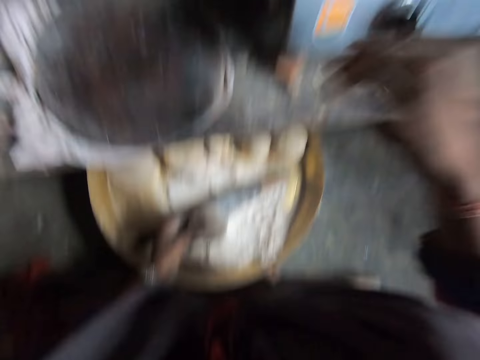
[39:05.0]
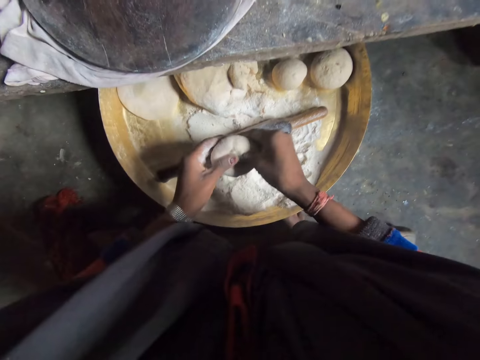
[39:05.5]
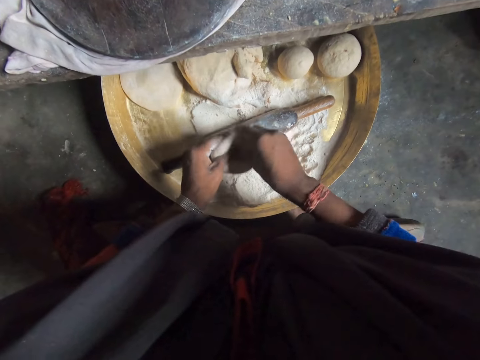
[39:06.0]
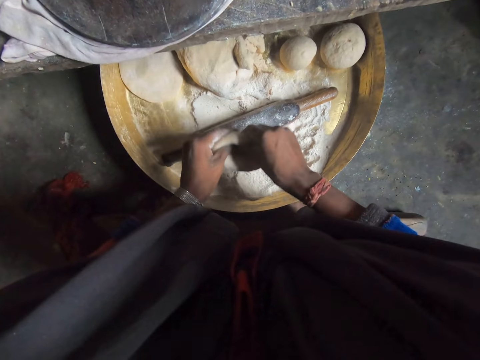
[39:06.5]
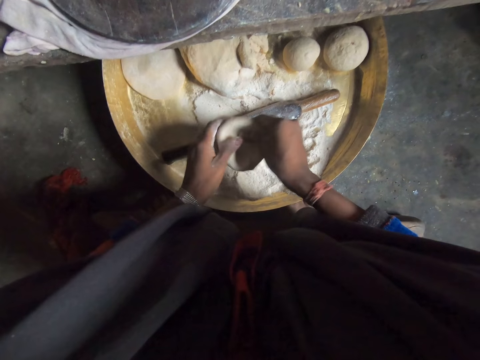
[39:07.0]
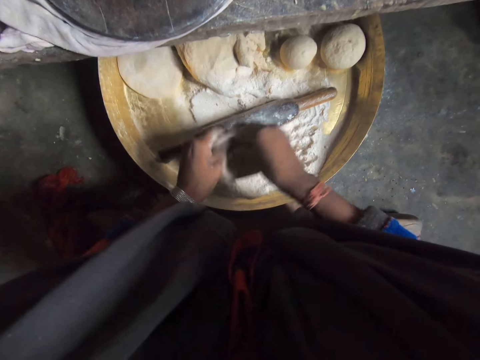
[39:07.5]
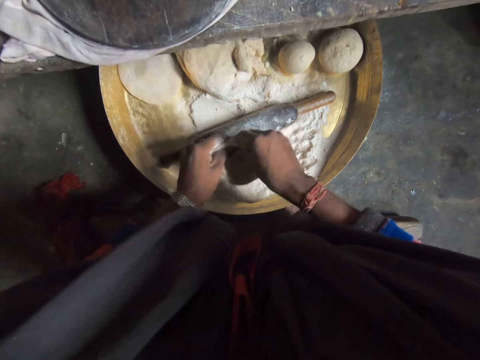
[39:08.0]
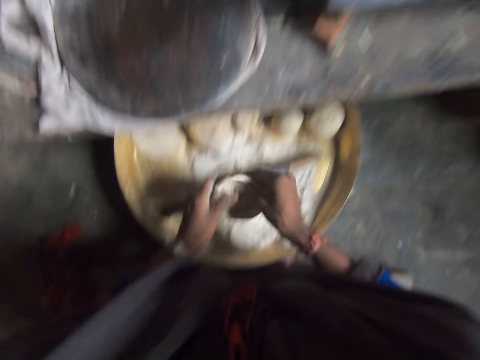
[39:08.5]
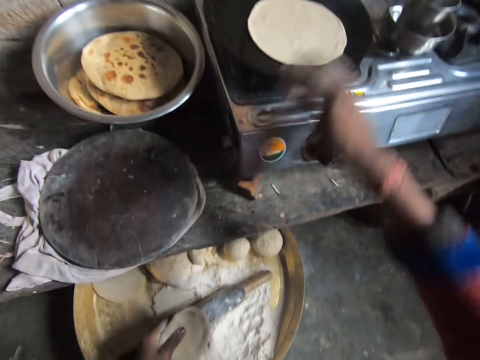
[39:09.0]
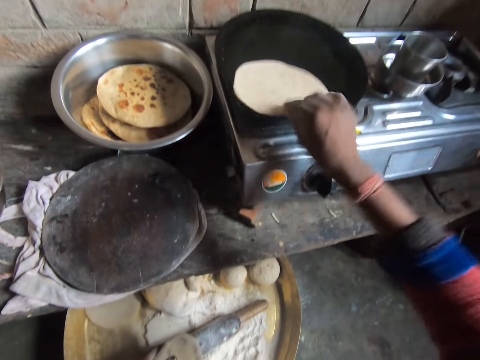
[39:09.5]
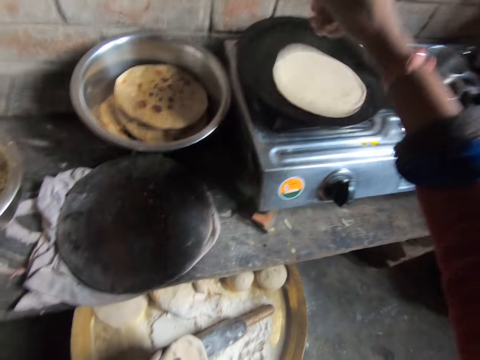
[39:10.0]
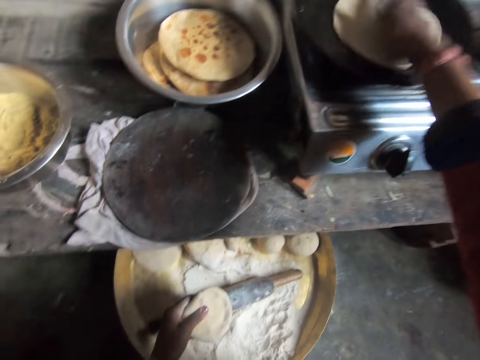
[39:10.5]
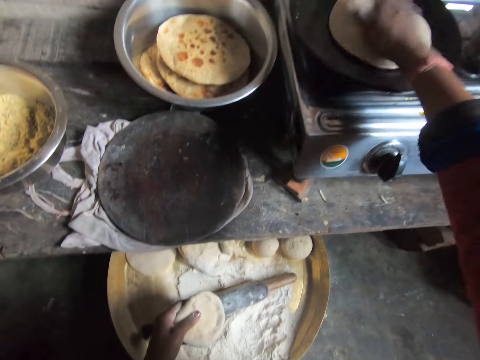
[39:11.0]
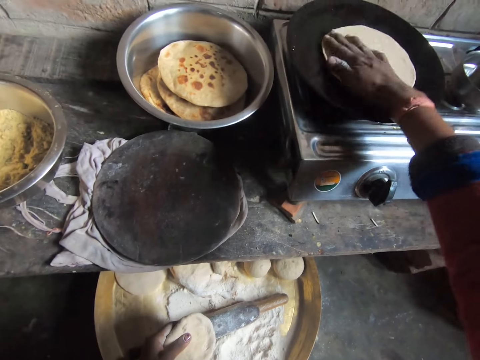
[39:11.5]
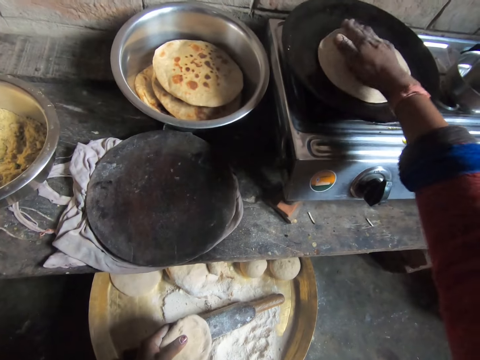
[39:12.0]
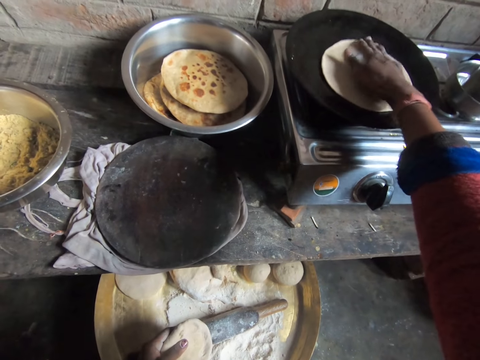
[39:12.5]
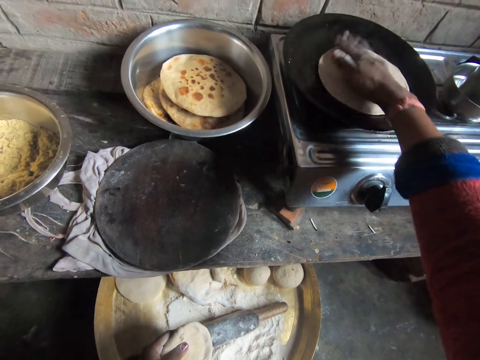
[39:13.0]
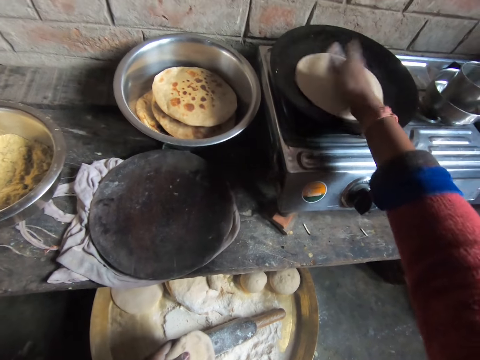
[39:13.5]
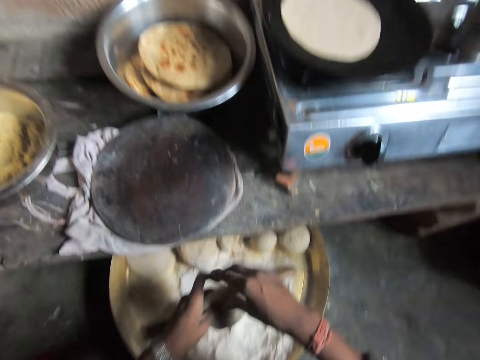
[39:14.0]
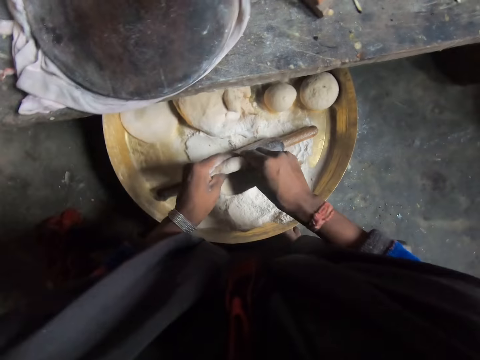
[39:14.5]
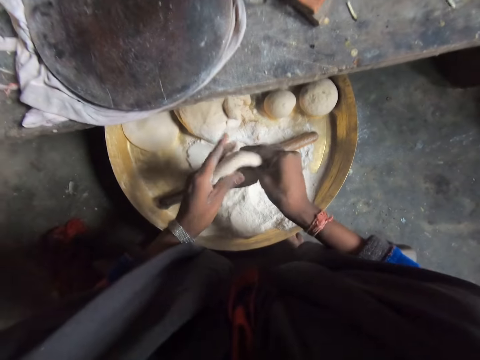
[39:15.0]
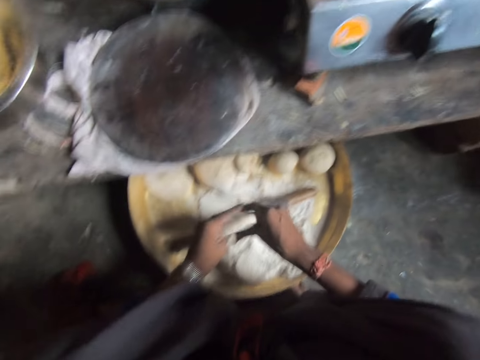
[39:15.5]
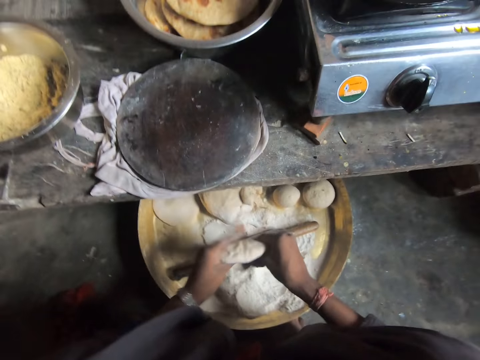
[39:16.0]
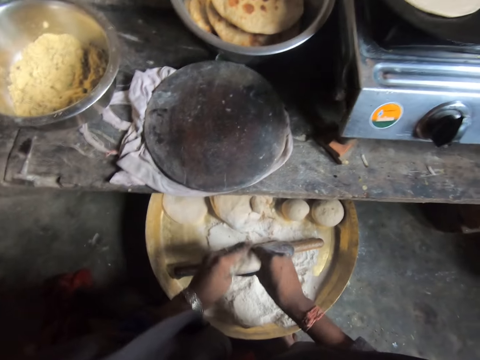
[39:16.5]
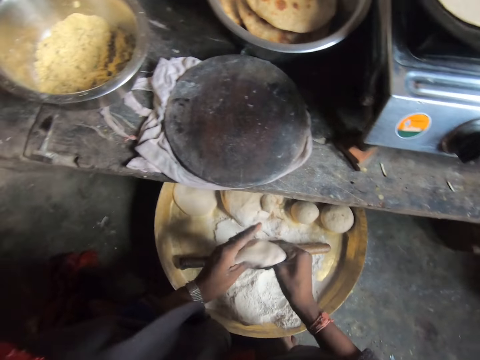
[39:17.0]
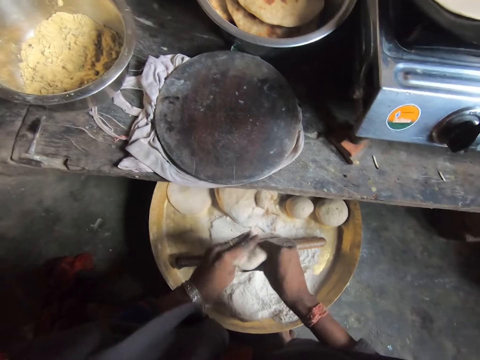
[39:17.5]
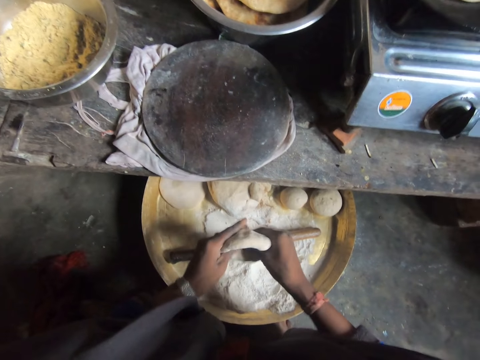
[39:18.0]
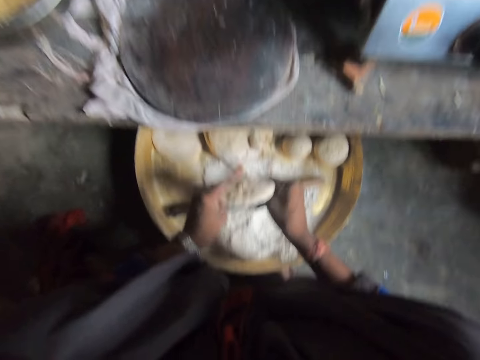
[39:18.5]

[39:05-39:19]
The camera wearer places the flat bread on the tawa. They make a hole in the dough ball. They rotate the flat bread. They lift the flat bread. They drop the flat bread on the tawa. They rotate the flat bread. They press the flat bread. They rotate the flat bread. They make a hole in the dough ball.

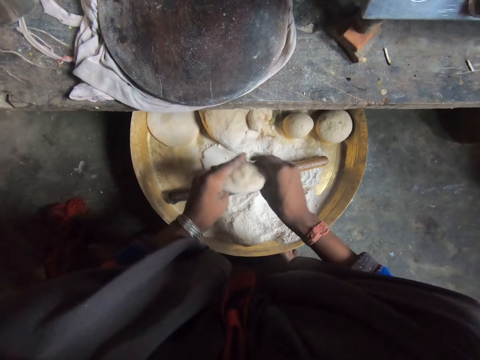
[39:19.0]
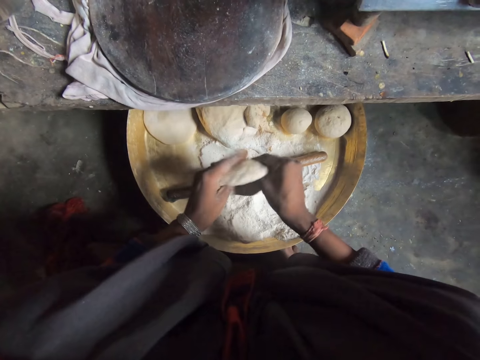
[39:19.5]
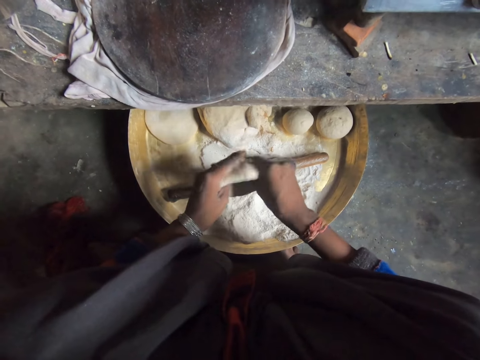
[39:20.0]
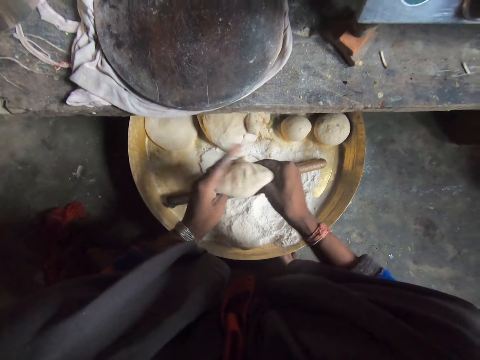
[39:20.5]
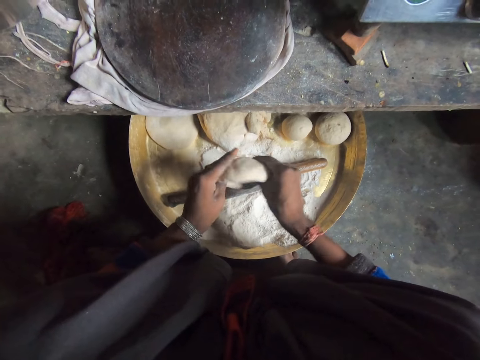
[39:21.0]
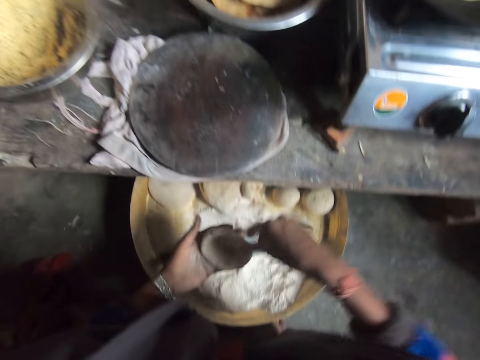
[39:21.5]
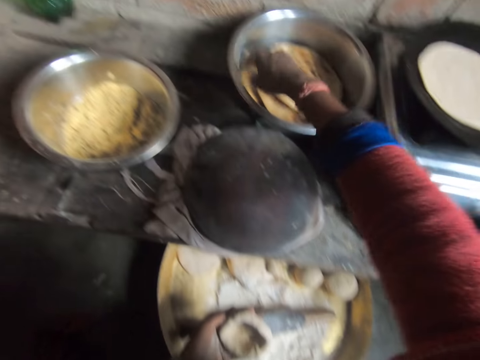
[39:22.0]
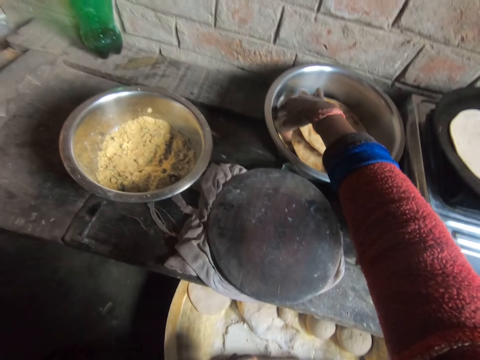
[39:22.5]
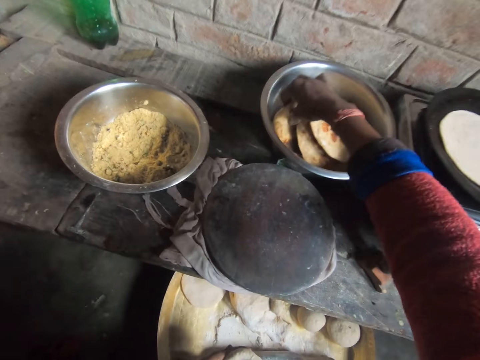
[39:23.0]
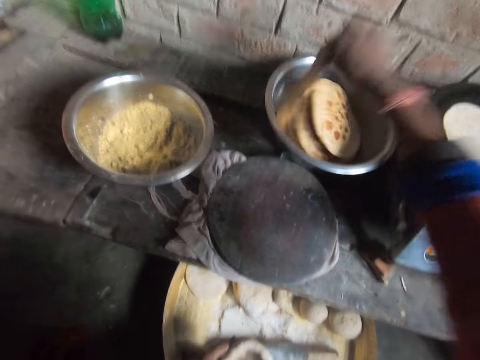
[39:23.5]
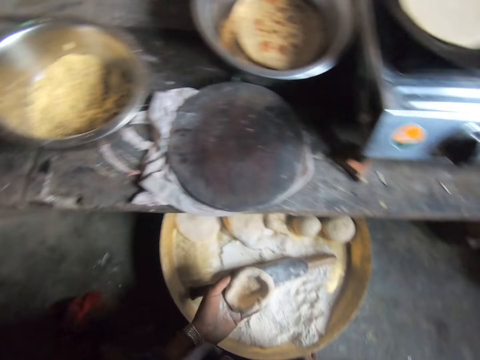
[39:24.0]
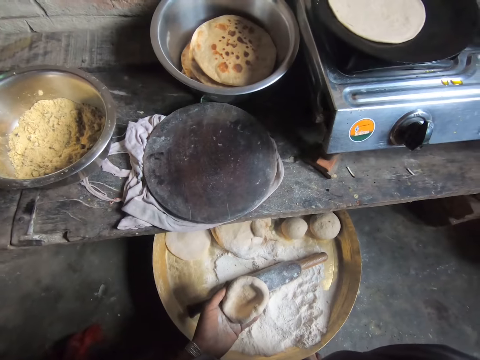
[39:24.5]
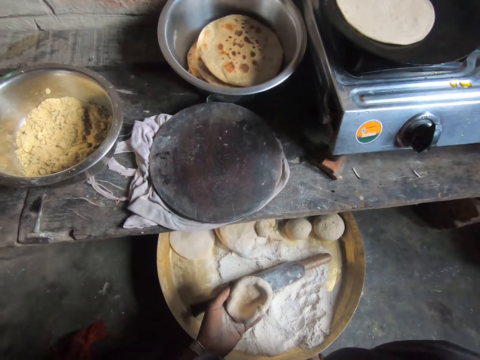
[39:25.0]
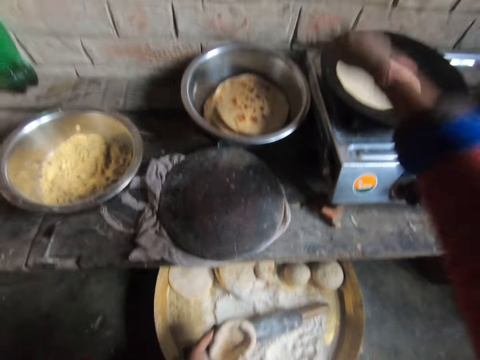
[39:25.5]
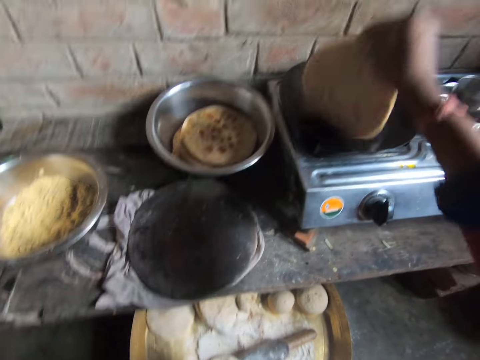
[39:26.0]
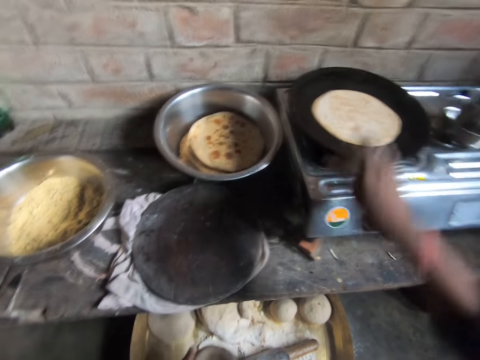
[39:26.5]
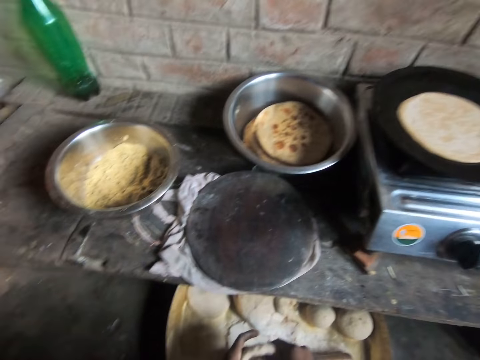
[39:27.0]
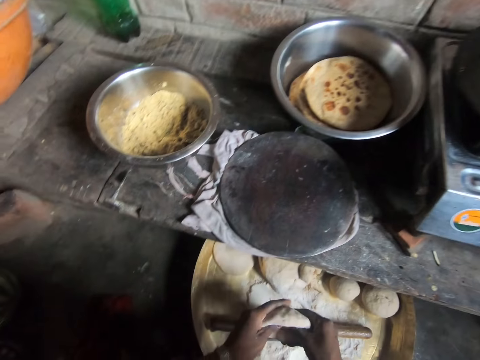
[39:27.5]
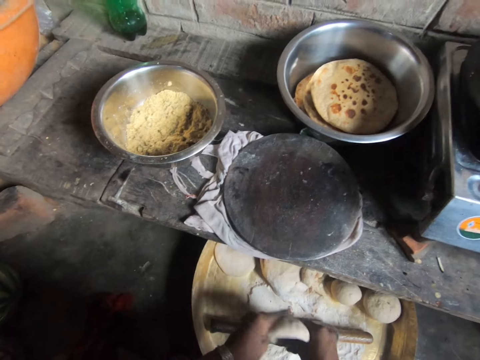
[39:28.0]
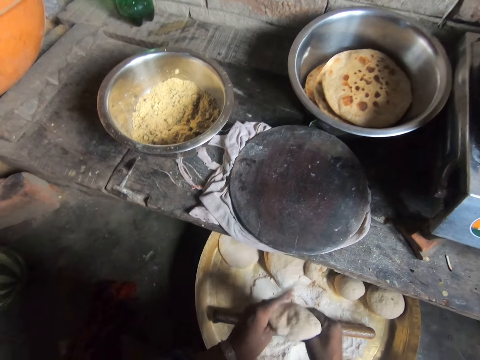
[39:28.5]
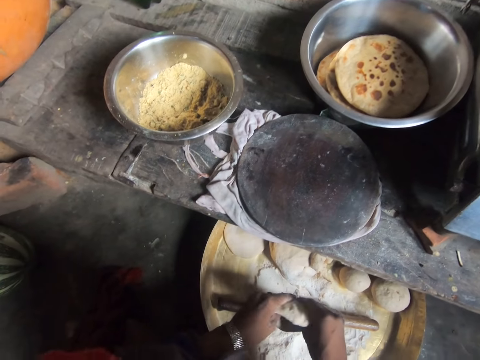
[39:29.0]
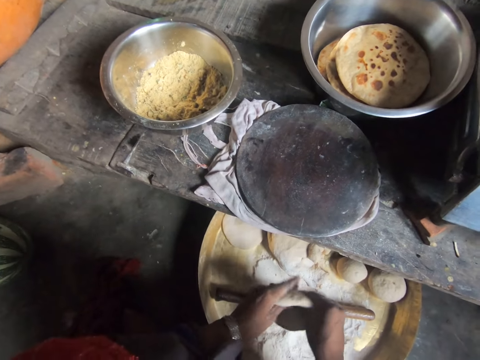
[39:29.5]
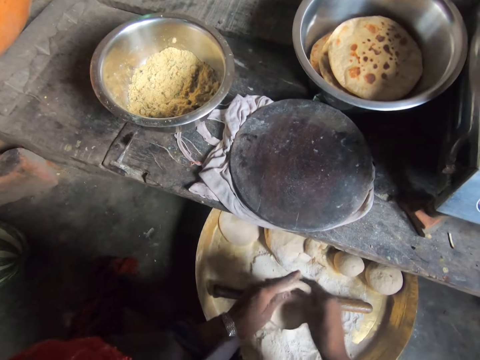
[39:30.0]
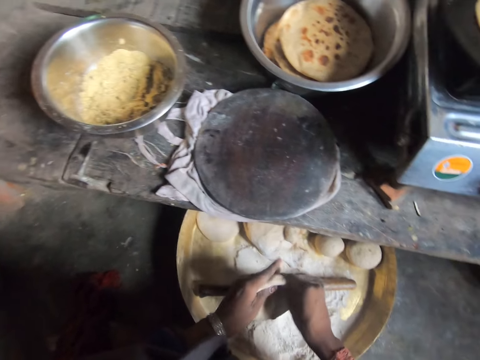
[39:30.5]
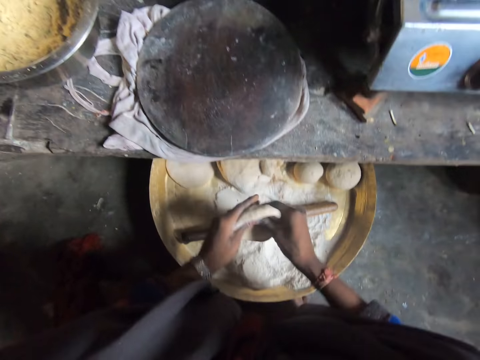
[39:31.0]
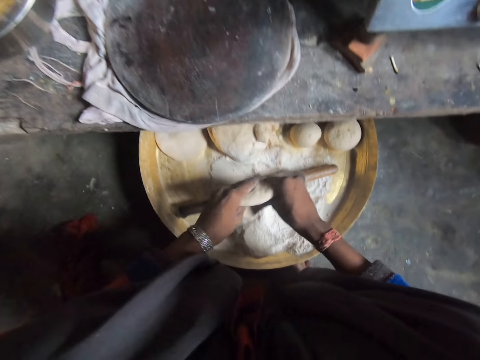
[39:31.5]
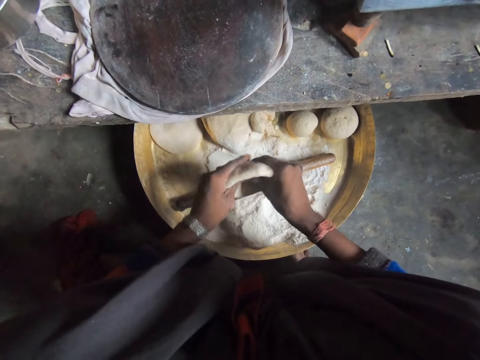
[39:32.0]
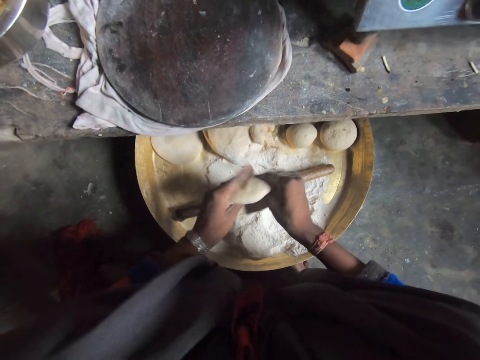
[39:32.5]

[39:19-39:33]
The camera wearer picks up the flat bread. They turn the flat bread. They make a hole in the dough ball.
